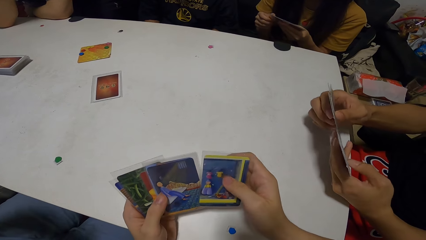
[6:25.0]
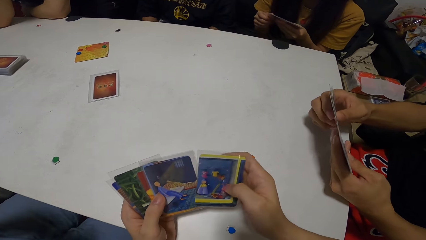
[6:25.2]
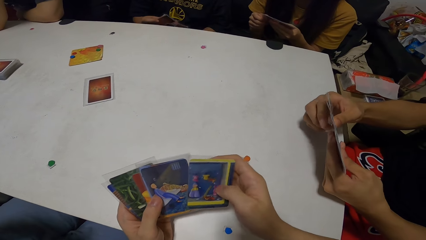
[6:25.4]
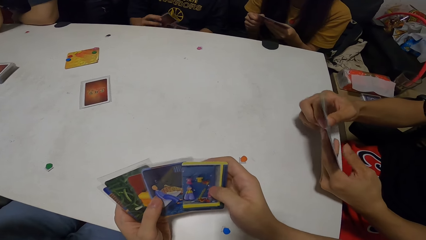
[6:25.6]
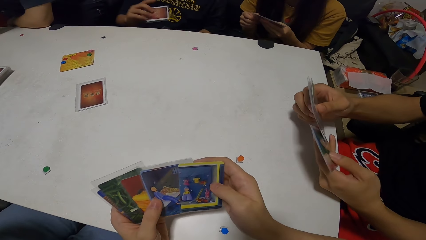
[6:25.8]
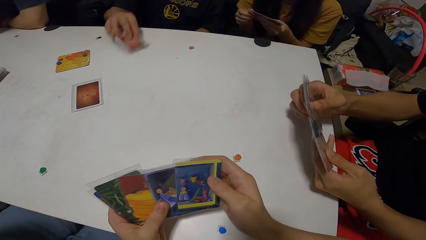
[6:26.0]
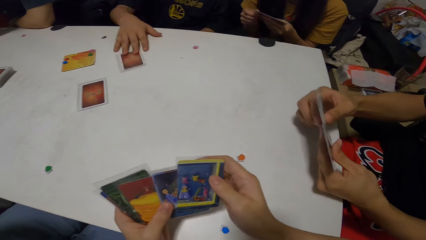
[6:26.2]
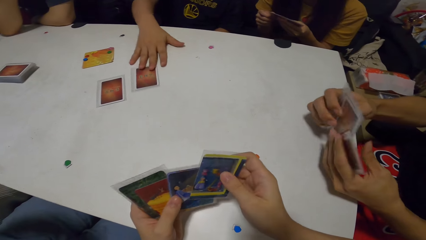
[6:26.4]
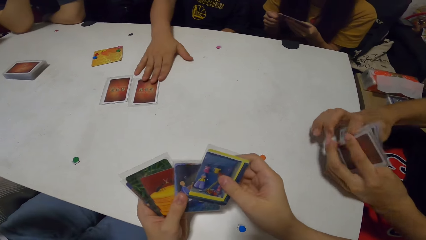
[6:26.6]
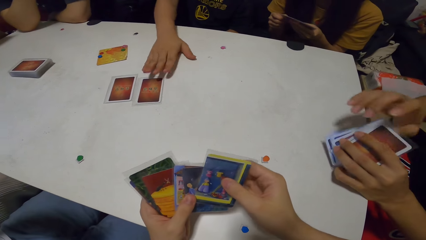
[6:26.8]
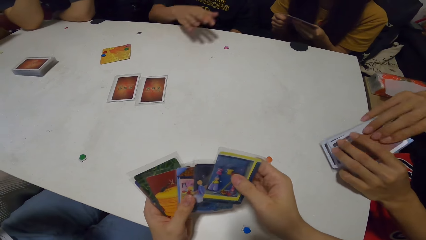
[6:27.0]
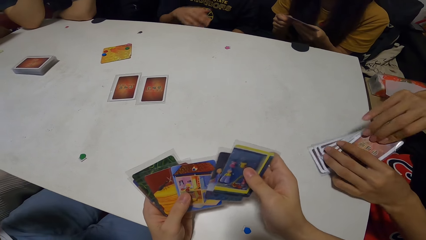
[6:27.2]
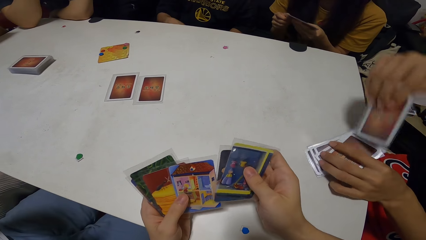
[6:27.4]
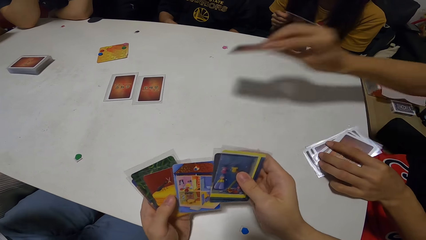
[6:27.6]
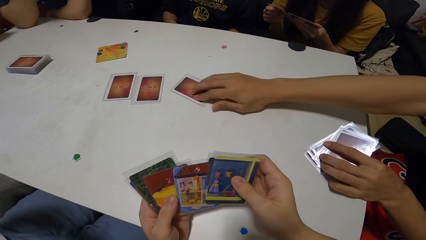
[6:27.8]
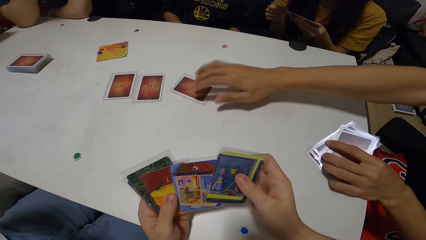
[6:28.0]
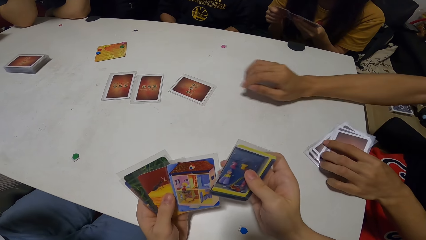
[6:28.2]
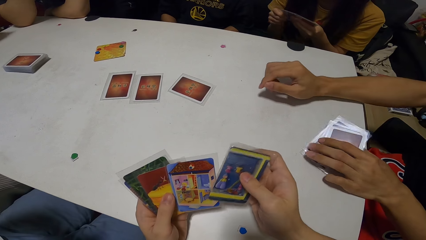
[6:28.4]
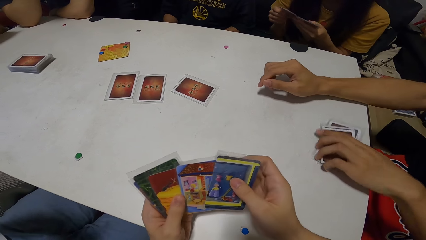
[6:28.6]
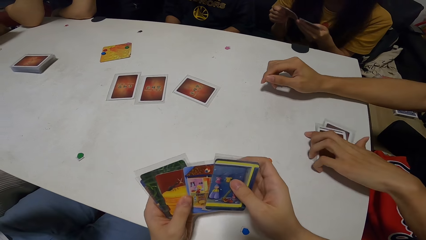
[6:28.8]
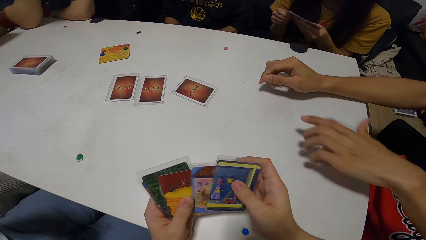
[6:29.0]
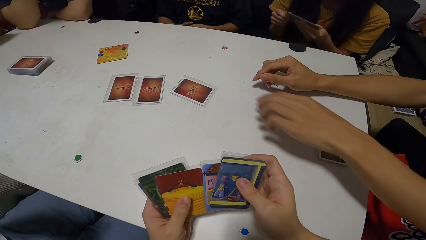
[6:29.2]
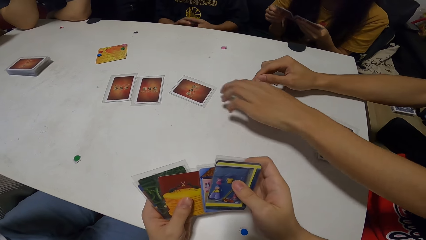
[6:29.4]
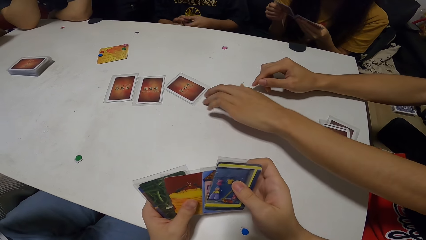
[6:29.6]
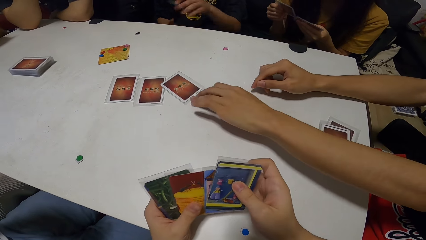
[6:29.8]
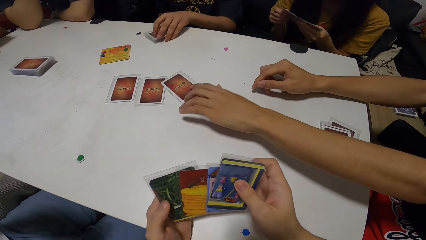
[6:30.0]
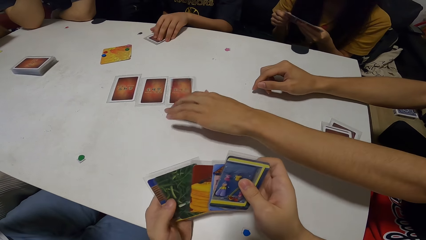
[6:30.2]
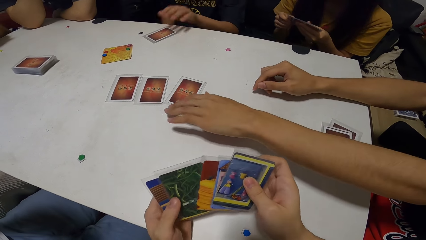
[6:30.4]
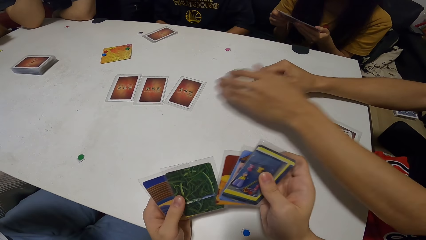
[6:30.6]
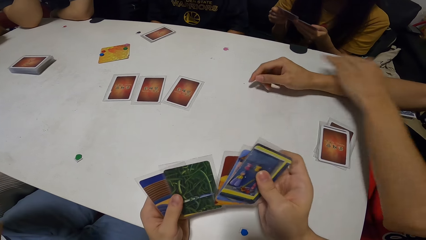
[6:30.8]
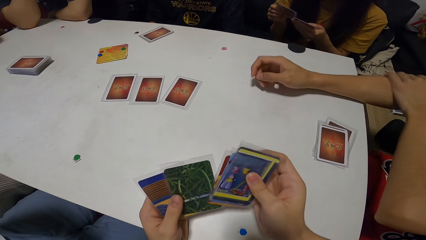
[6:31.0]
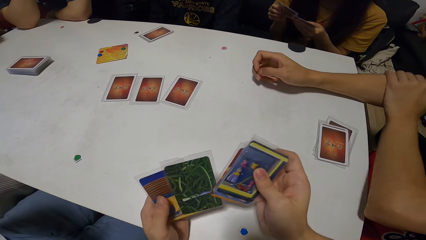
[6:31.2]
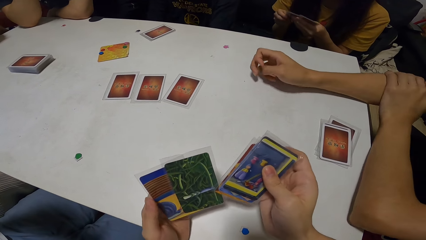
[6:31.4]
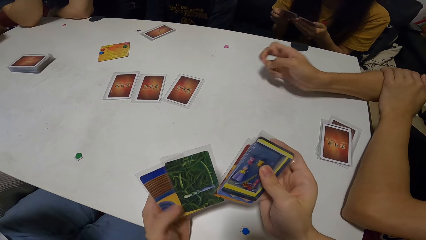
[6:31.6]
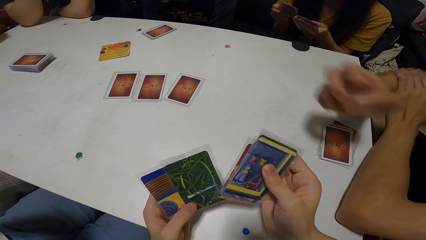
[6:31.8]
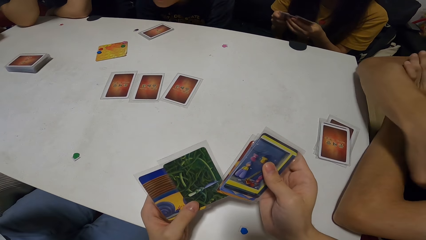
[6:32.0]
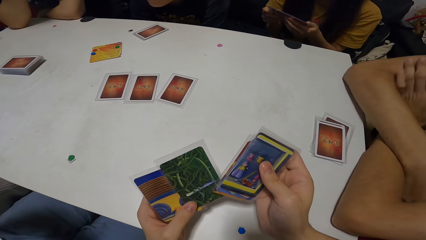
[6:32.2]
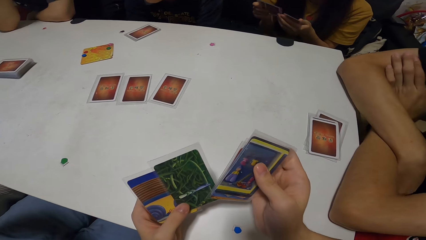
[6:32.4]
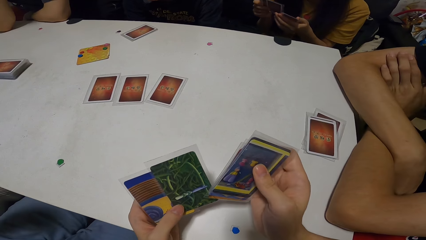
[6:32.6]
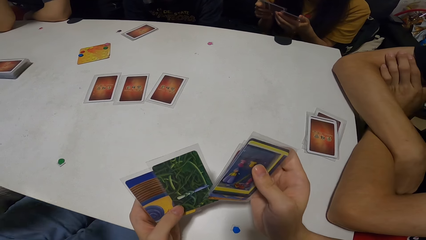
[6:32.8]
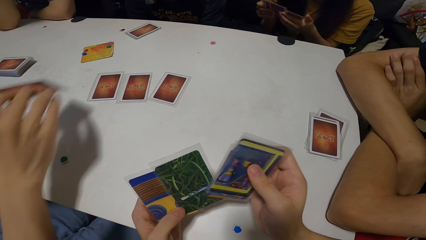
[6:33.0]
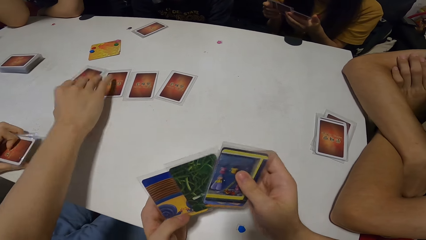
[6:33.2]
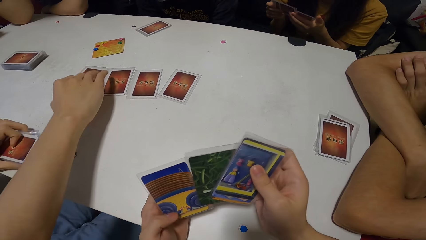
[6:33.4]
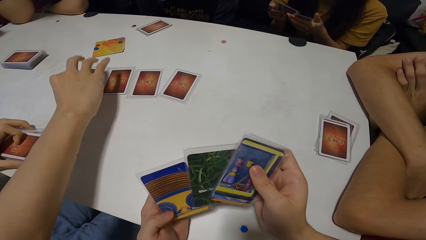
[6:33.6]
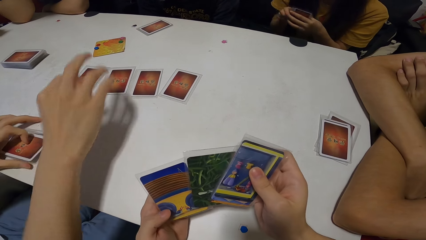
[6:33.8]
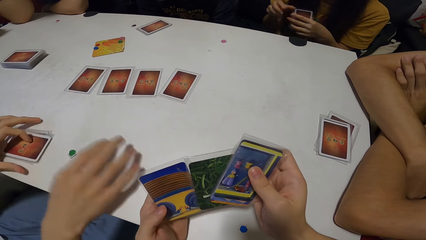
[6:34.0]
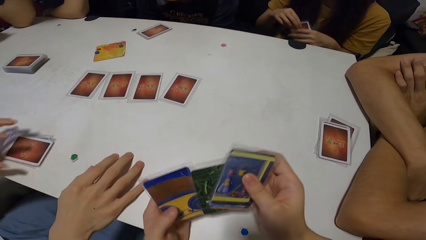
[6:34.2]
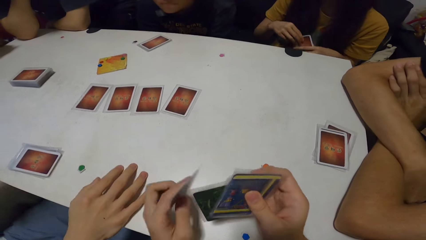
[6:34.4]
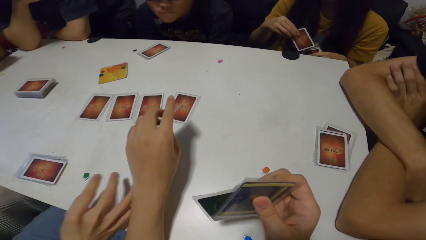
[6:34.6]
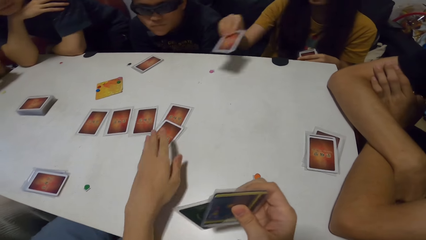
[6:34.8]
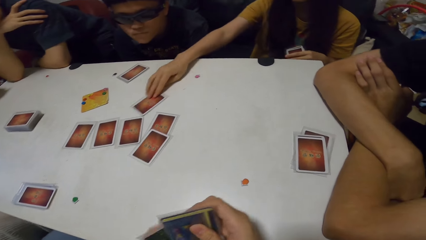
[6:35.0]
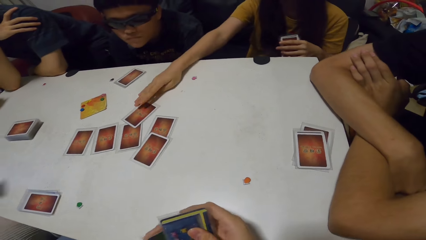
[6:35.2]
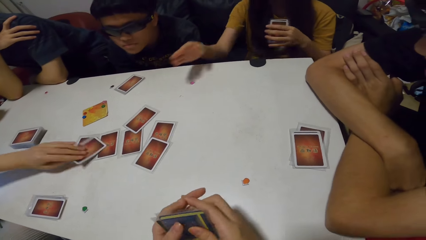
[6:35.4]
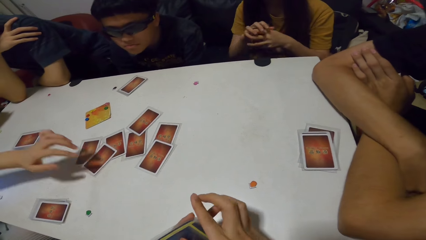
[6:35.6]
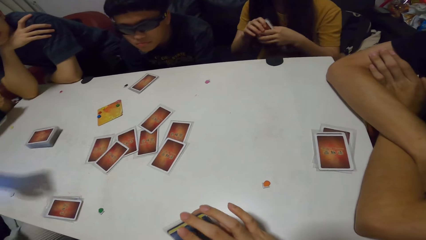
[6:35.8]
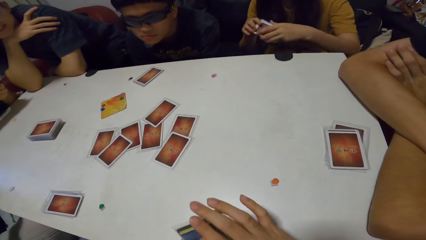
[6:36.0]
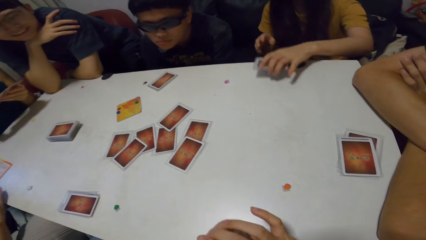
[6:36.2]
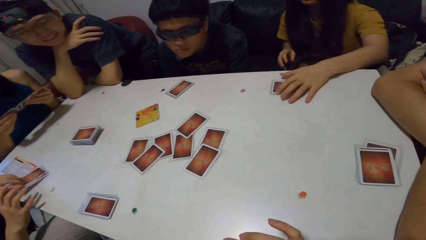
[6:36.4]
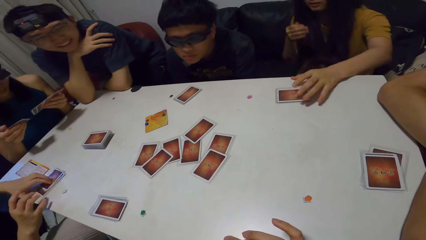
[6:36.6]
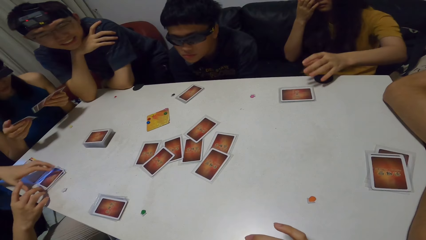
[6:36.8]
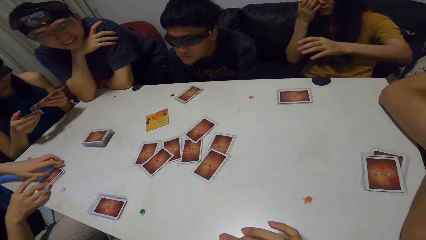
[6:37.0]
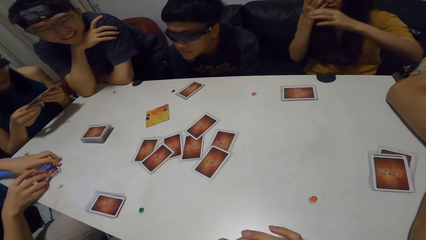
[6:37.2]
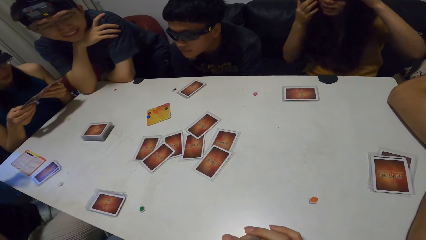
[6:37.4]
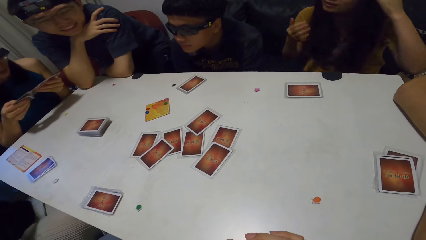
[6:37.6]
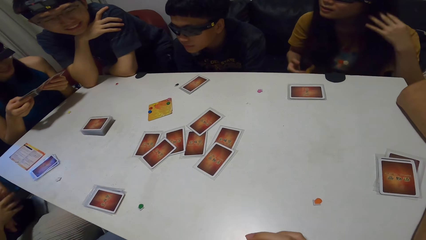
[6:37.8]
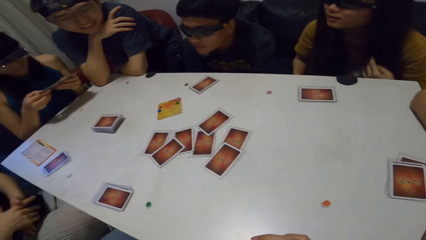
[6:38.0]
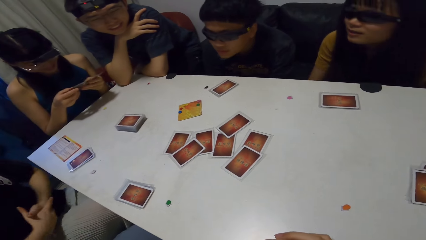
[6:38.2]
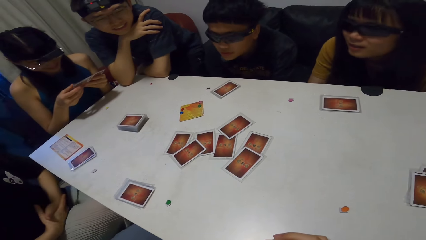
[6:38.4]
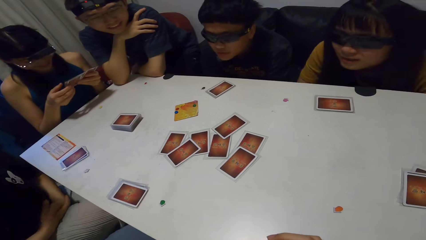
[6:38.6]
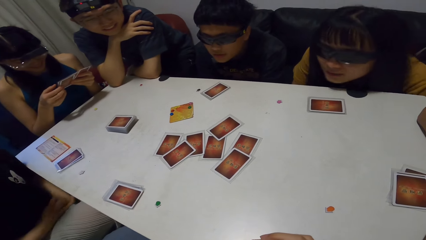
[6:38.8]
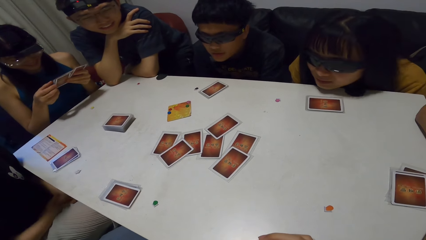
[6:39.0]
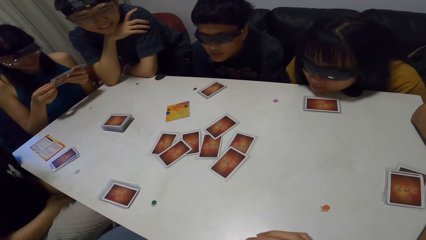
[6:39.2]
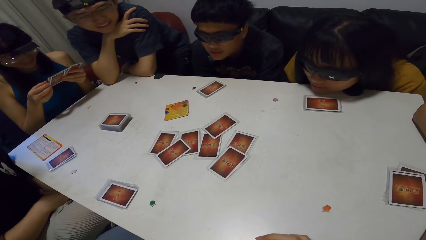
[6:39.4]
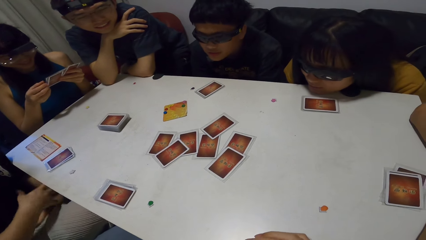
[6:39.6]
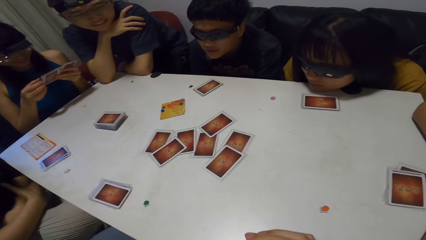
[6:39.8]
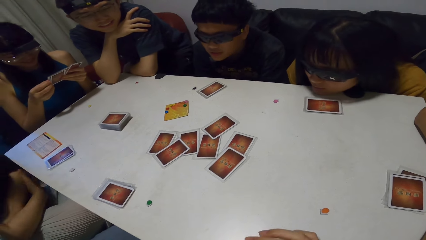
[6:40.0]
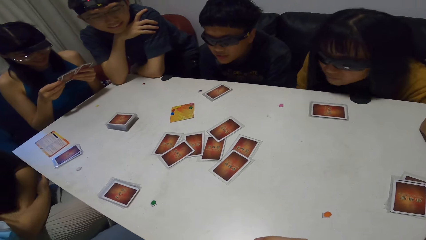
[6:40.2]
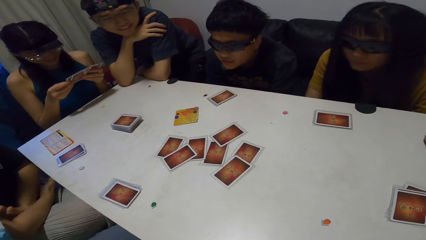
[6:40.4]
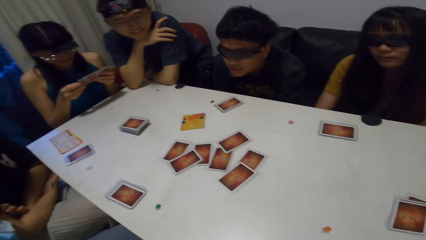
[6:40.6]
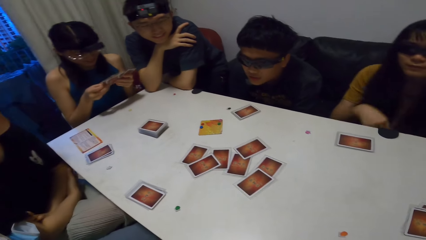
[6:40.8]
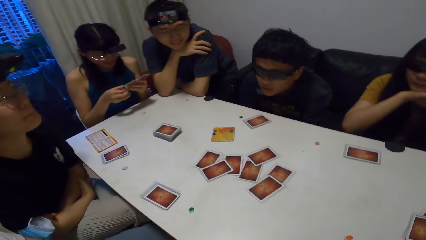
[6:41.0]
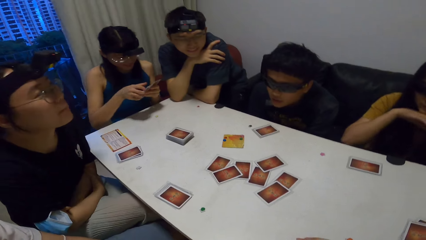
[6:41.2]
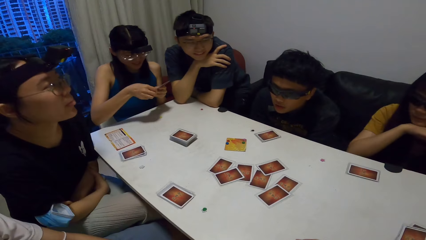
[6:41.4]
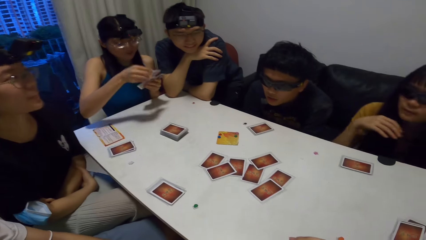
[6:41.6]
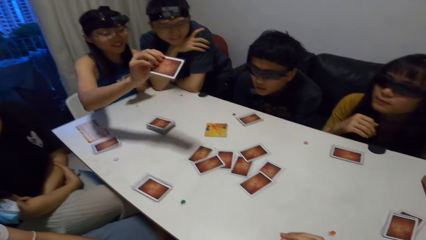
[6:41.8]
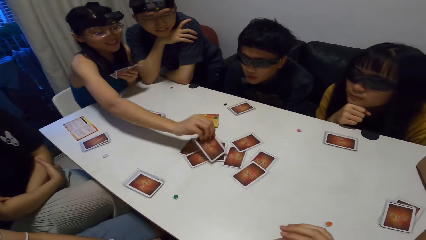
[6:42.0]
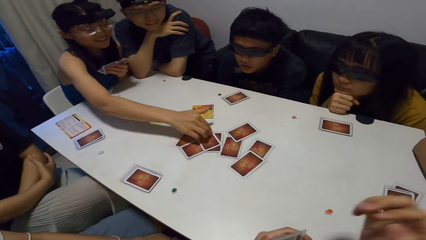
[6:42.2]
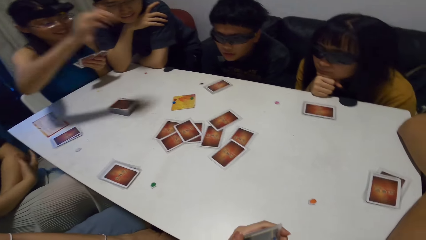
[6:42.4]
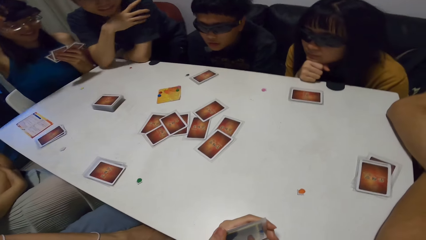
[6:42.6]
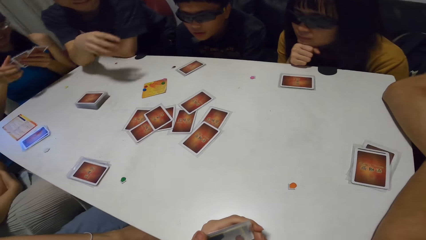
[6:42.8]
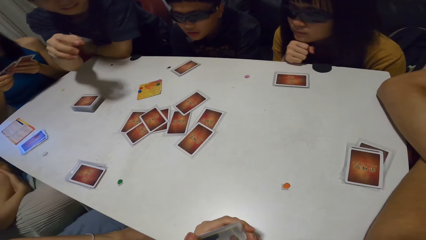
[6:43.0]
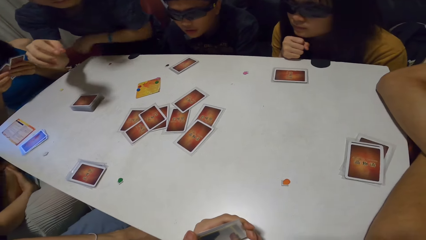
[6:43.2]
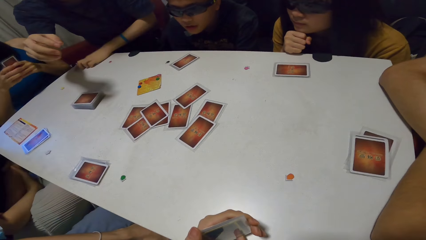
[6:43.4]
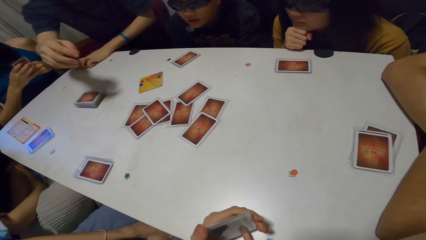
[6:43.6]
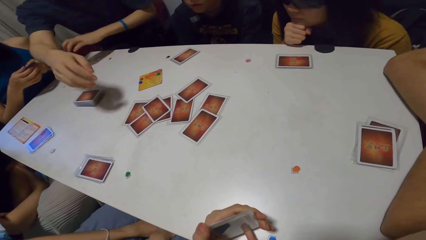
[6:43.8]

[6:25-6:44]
A man shuffles a card. Another man puts the card on the table. The first man puts the card on the table. The camera wearer shuffles the cards. The first man stretches. A woman shuffles cards. Another man puts the cards on the table. The camera wearer puts the cards on the table. The woman places the card down. Another man places a card on the table. The woman places a card on the table. The man places a card on the table and rubs his hands. Another woman shuffles cards and puts the card on the table.
